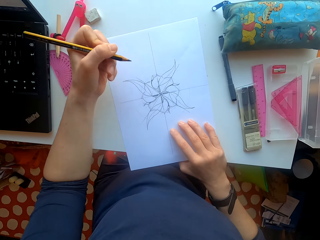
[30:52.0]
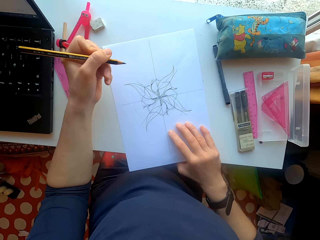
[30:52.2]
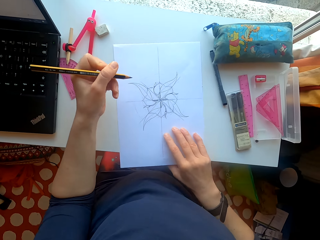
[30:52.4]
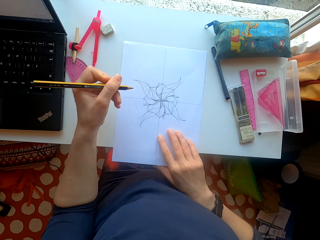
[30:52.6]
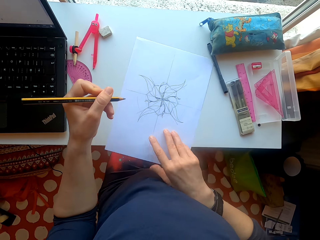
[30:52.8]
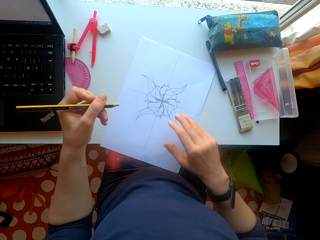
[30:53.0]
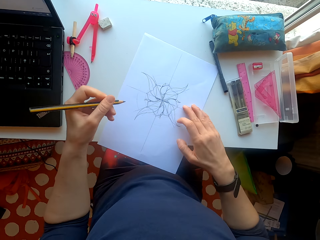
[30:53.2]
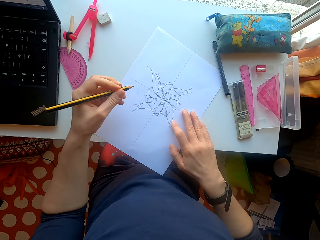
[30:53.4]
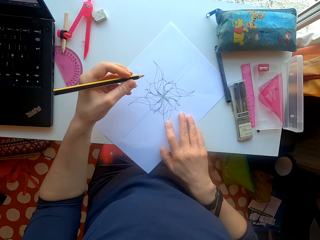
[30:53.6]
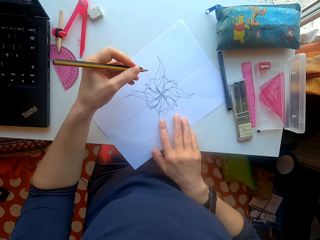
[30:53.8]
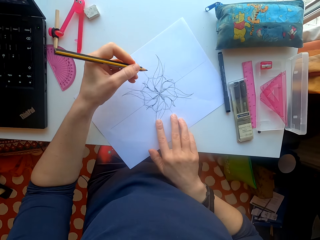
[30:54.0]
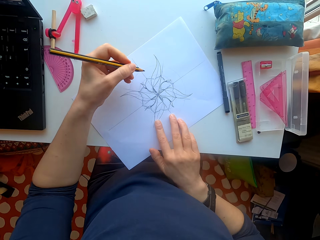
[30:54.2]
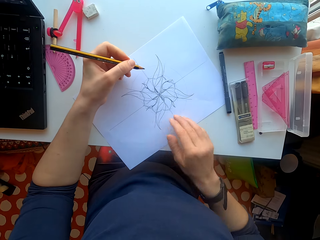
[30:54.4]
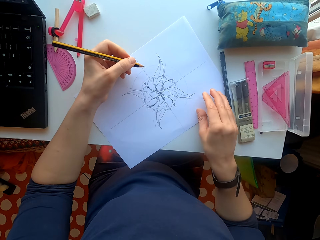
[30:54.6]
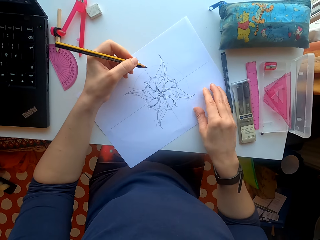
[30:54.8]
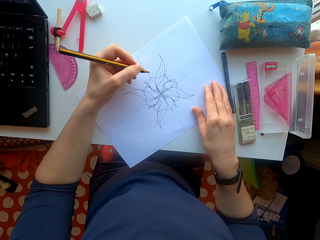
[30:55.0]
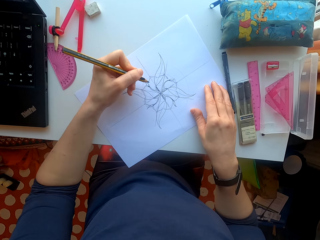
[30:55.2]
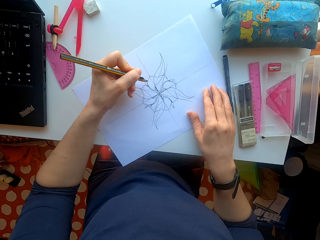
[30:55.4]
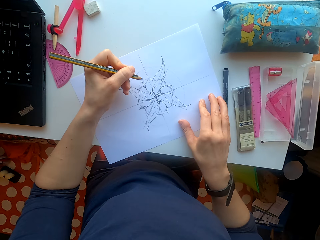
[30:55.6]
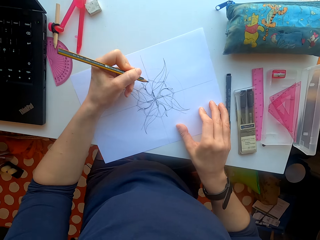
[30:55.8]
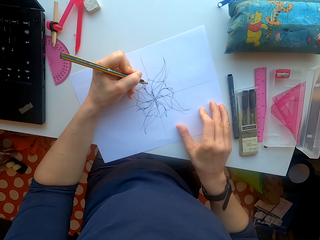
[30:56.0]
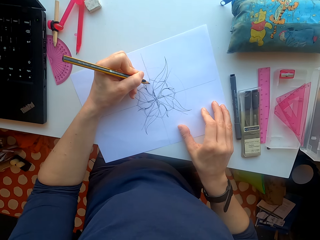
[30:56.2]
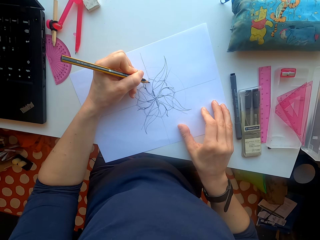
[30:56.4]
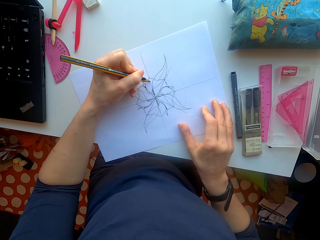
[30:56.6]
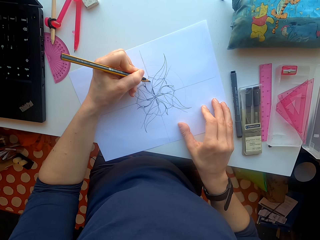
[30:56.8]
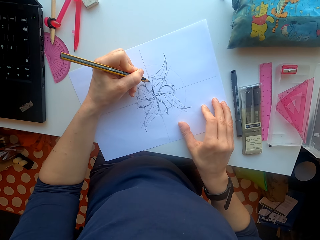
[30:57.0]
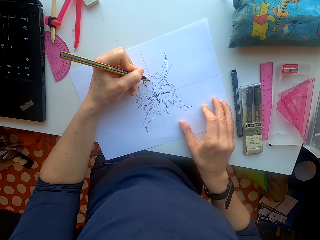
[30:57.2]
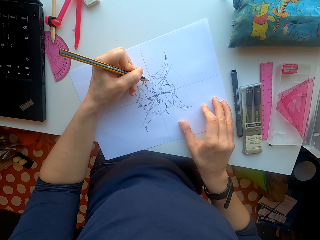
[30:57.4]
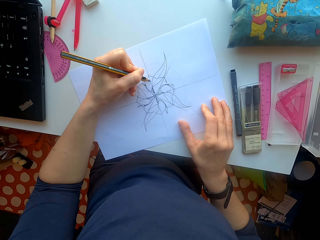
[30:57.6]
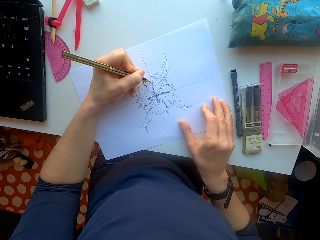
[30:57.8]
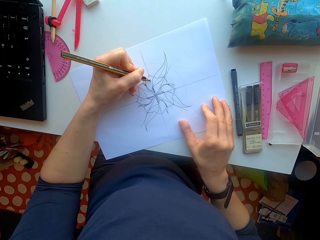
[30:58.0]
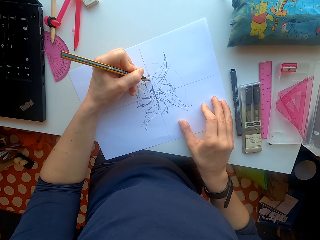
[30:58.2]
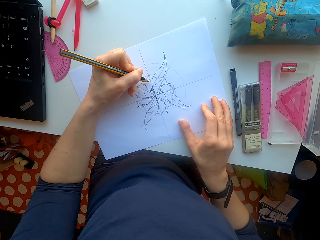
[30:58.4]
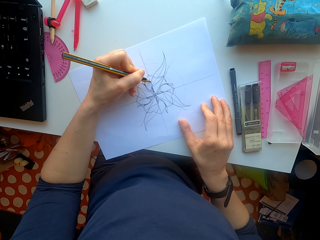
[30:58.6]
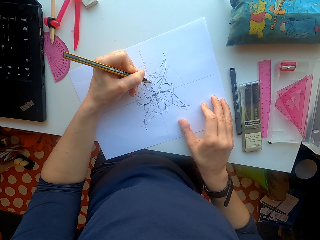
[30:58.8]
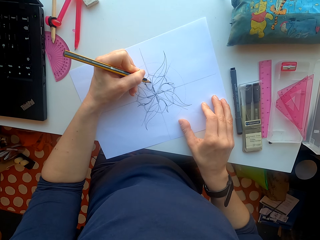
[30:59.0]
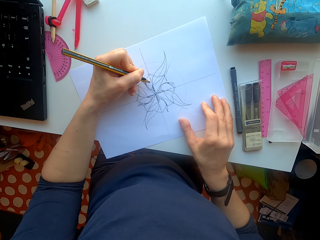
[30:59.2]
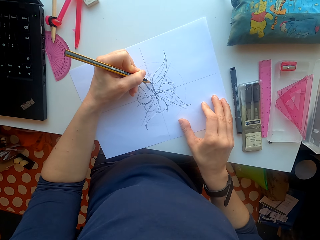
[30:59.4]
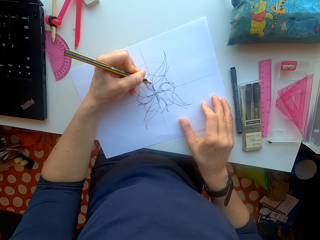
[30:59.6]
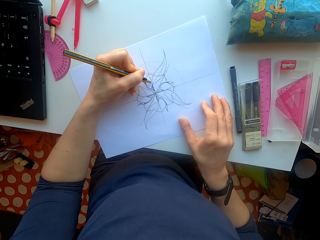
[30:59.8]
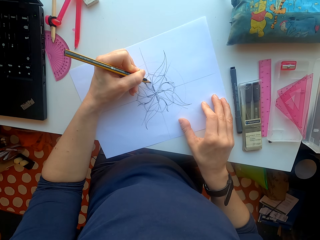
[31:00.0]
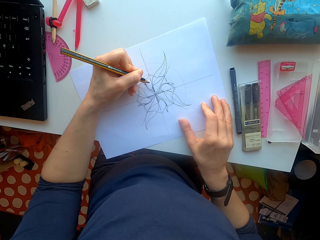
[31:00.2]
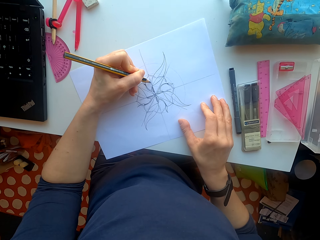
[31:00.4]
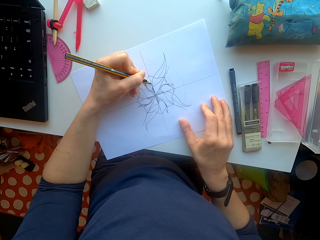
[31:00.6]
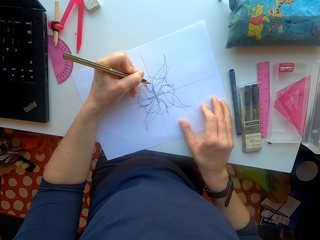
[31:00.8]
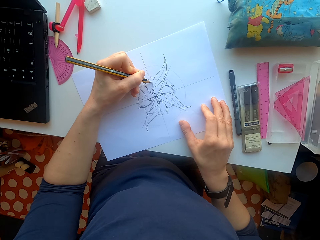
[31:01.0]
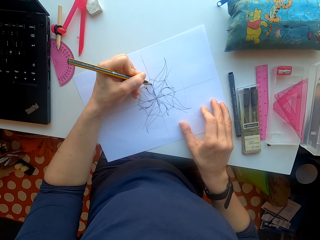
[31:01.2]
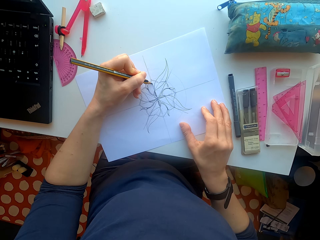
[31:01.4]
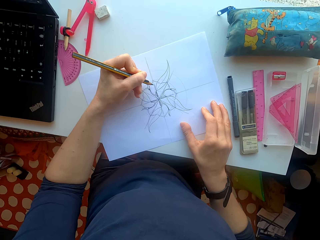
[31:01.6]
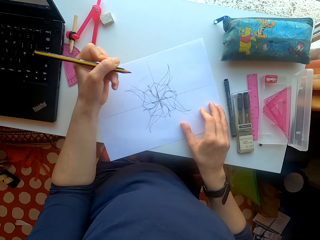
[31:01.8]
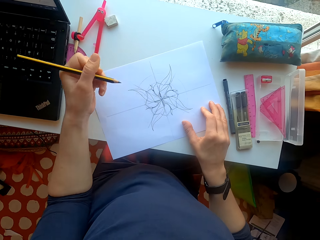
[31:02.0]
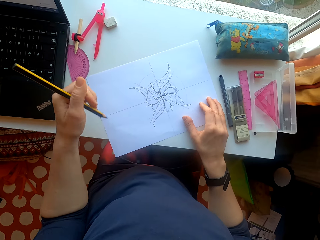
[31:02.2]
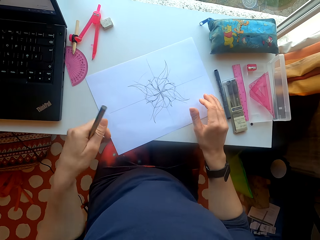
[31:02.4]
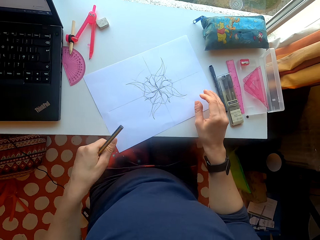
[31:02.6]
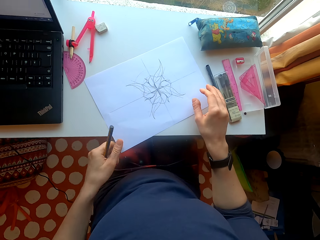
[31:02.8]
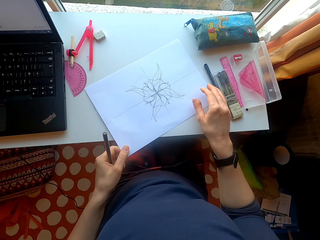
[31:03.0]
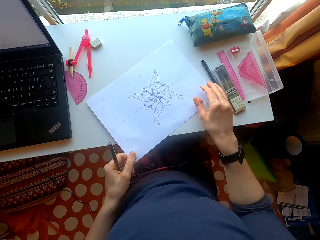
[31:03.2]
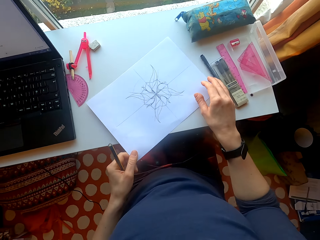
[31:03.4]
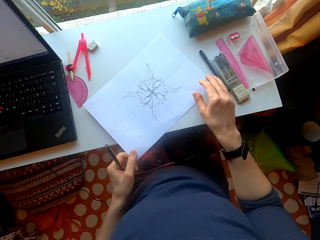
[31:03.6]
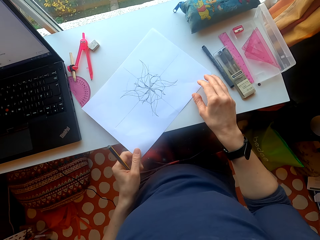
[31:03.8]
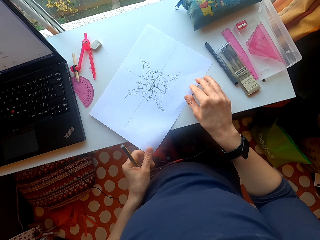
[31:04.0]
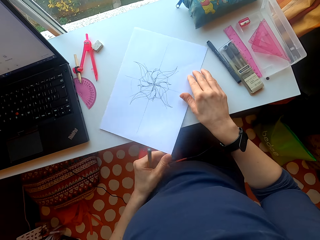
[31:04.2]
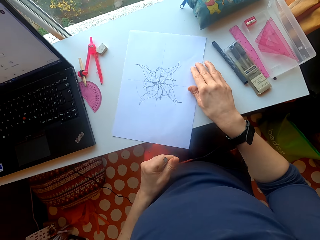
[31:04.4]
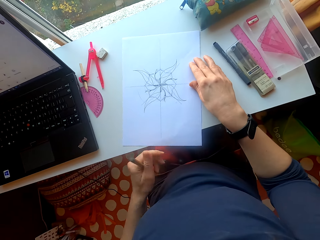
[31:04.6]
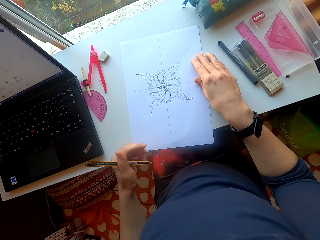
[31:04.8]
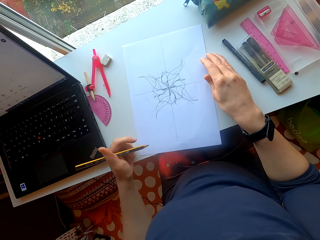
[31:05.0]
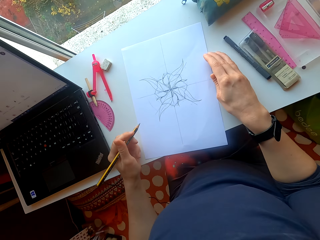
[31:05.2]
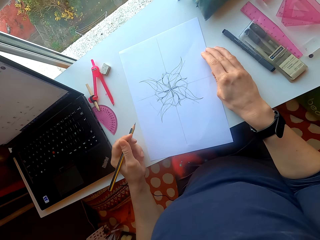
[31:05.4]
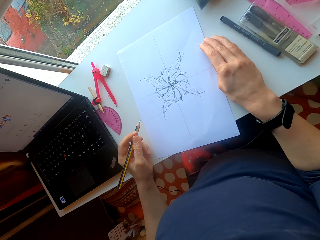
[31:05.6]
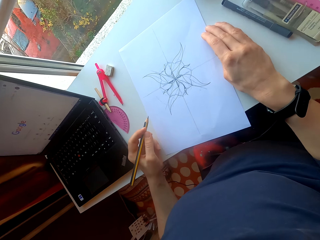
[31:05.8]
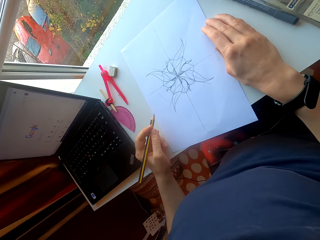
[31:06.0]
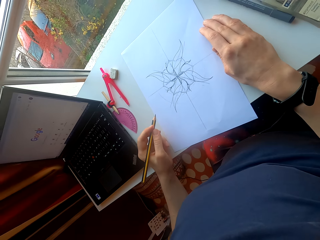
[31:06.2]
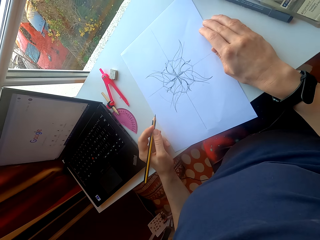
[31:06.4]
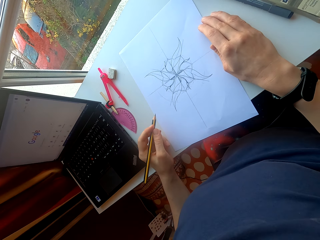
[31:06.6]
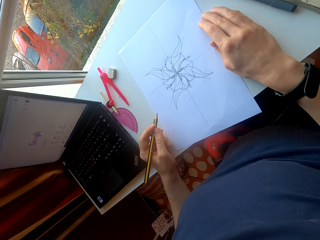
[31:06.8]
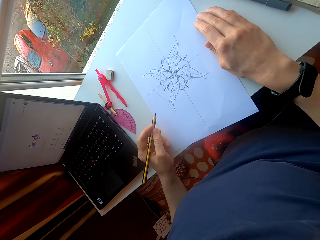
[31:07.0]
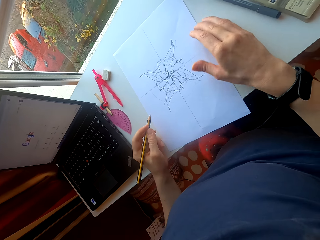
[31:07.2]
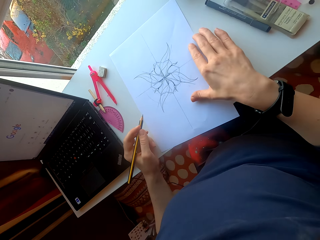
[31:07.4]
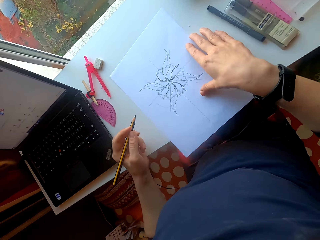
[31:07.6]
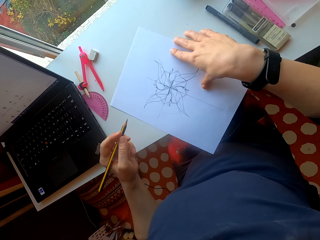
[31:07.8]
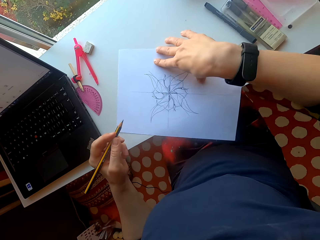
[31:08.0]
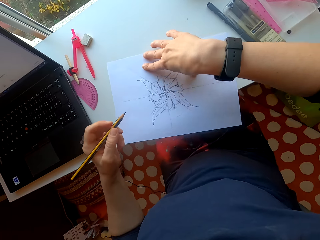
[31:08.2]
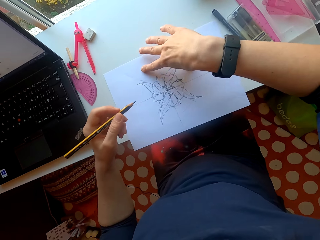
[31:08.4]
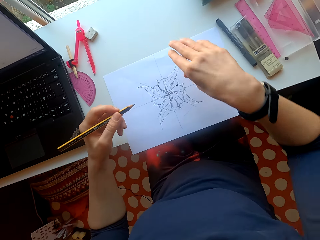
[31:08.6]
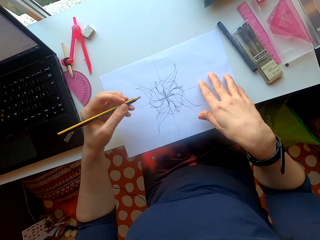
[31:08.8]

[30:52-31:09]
The camera wearer turns the paper. They hold the pencil. They move the sheet of paper on the table.

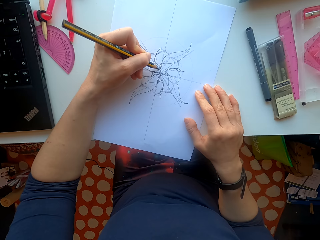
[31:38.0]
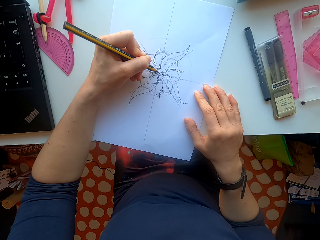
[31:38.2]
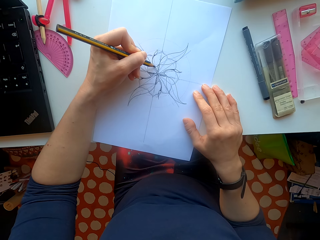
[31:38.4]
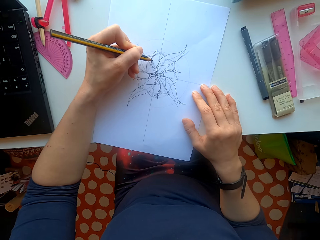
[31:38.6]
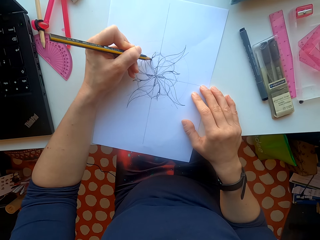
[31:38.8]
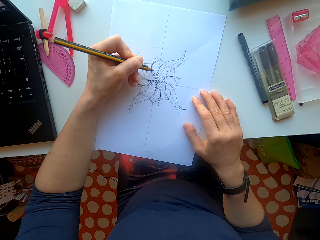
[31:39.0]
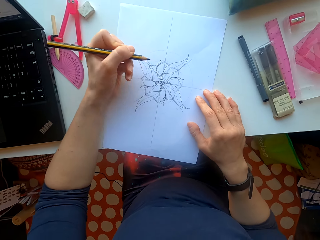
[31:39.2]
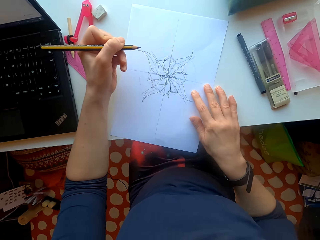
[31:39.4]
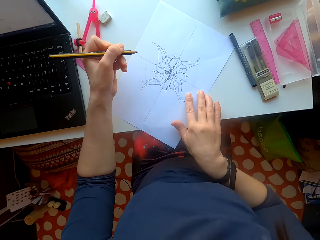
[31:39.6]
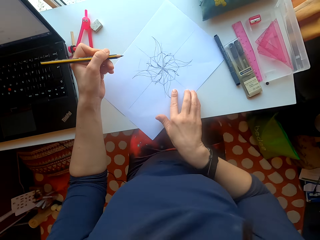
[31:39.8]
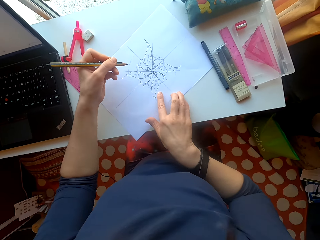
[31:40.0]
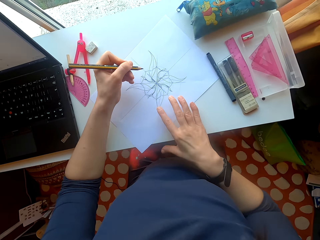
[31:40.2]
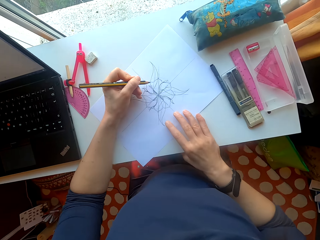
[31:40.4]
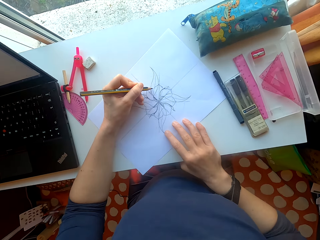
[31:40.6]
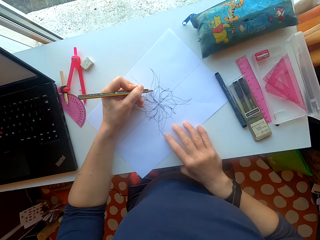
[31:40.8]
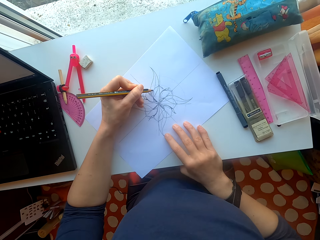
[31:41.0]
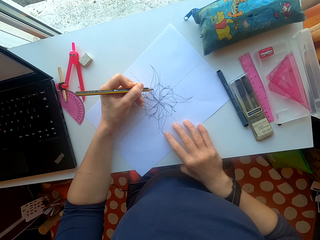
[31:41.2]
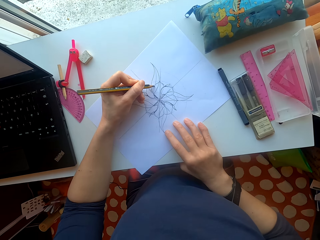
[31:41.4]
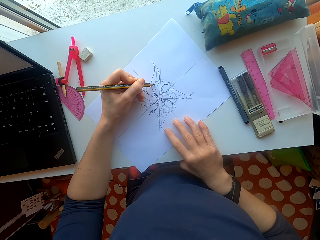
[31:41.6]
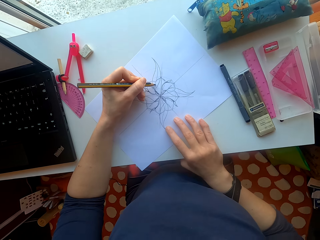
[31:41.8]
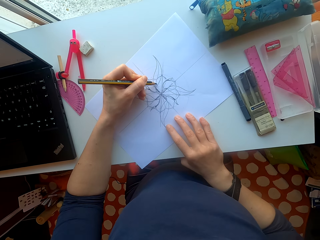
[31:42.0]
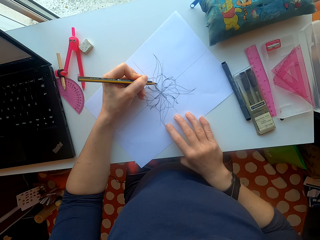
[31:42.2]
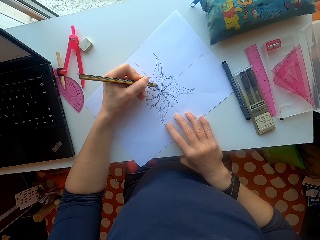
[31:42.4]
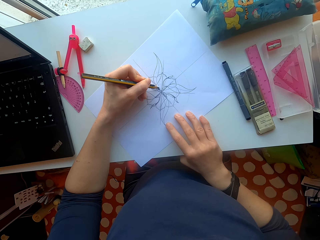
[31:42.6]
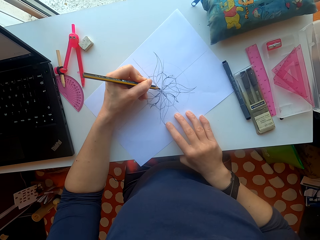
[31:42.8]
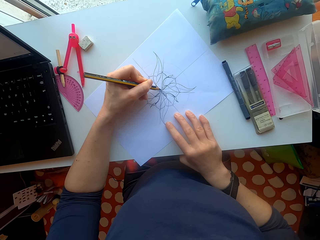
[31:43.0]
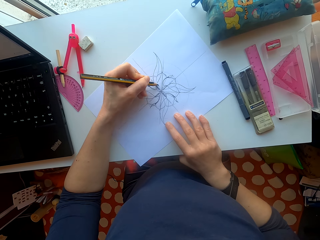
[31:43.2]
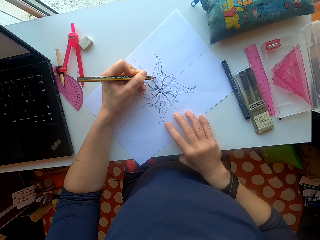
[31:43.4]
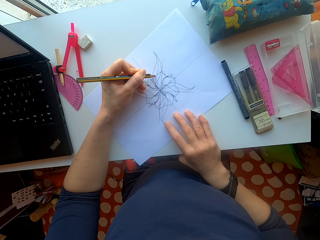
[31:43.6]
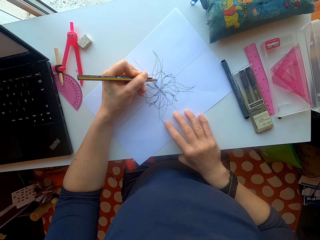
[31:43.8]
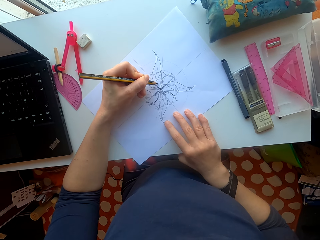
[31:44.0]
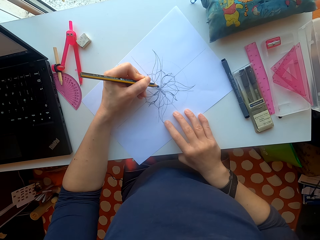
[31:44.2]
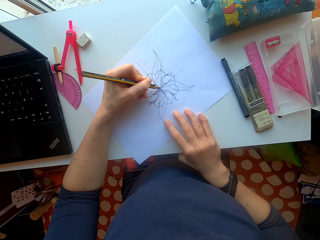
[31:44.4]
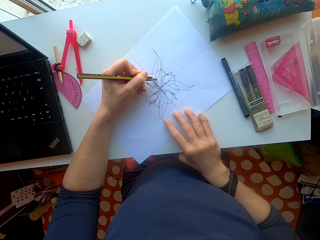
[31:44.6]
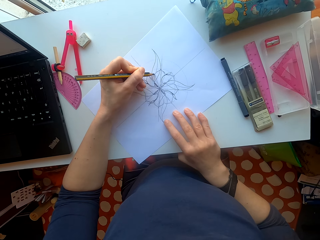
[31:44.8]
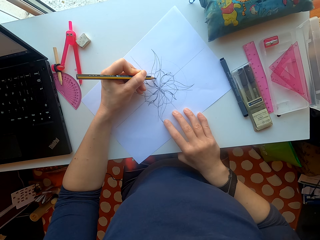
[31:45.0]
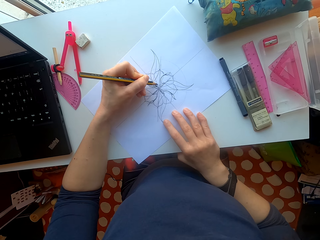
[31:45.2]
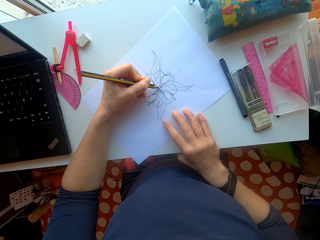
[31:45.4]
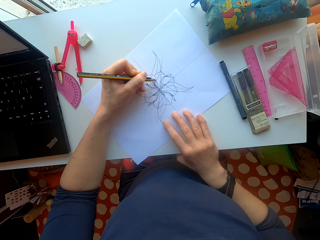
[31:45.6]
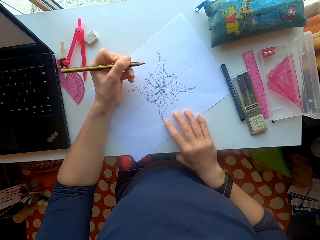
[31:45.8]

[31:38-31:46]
The camera wearer turns the paper.
